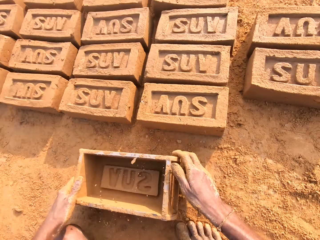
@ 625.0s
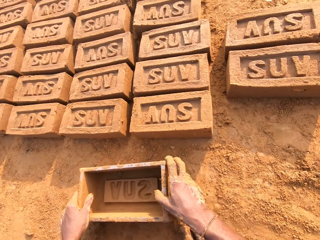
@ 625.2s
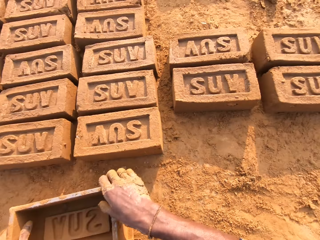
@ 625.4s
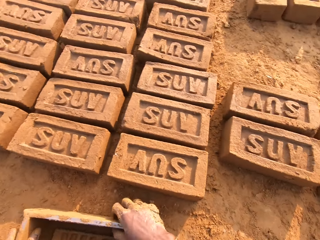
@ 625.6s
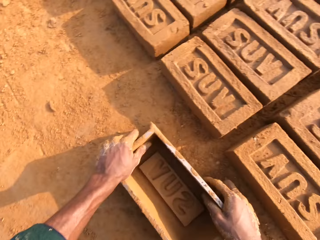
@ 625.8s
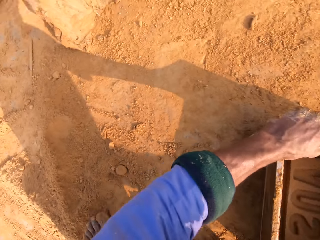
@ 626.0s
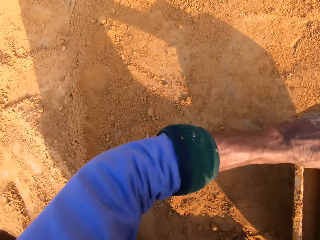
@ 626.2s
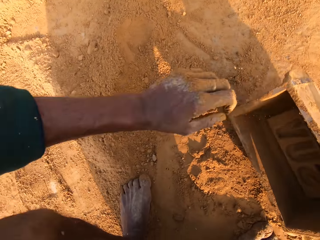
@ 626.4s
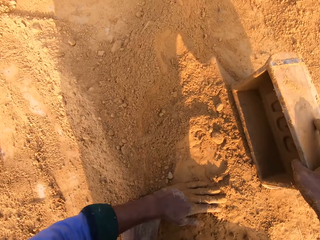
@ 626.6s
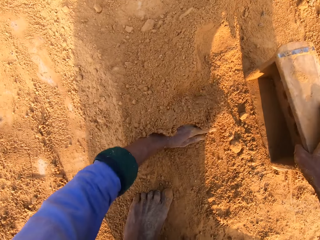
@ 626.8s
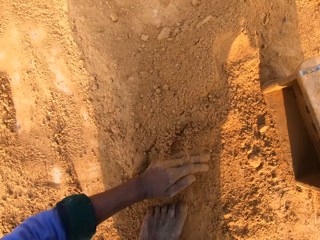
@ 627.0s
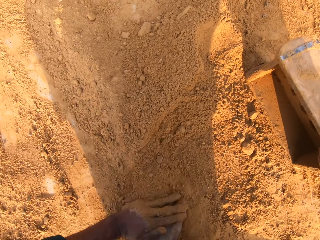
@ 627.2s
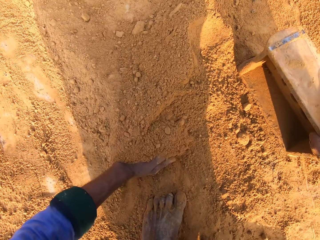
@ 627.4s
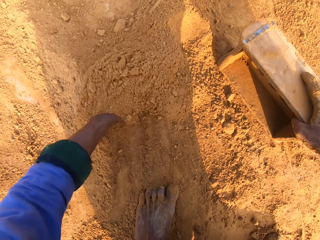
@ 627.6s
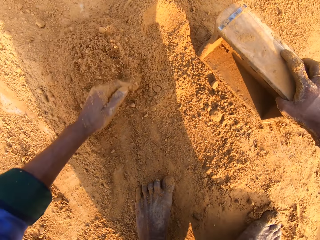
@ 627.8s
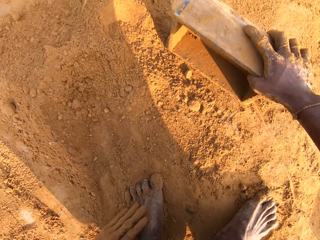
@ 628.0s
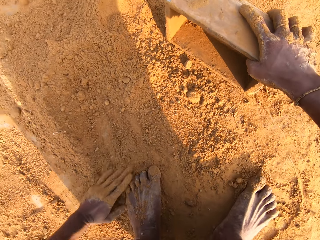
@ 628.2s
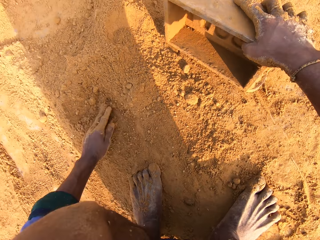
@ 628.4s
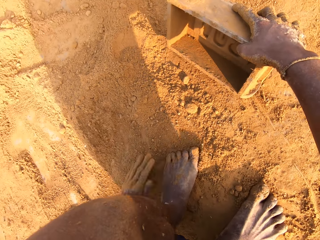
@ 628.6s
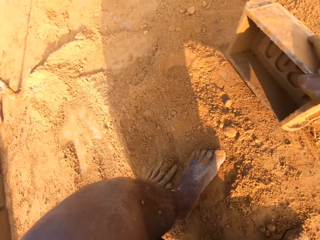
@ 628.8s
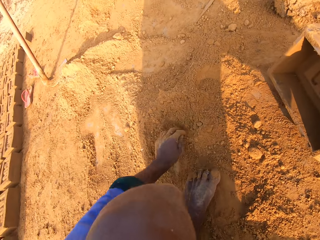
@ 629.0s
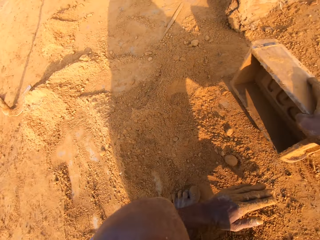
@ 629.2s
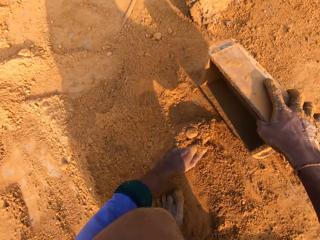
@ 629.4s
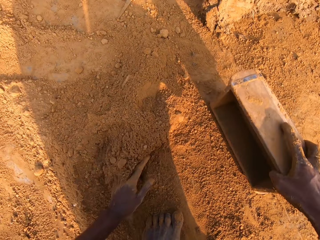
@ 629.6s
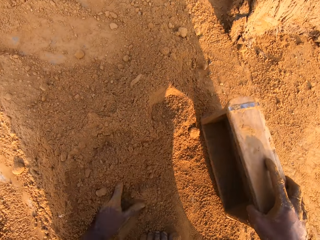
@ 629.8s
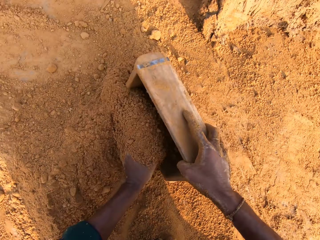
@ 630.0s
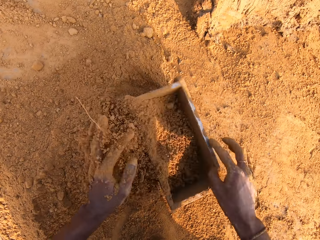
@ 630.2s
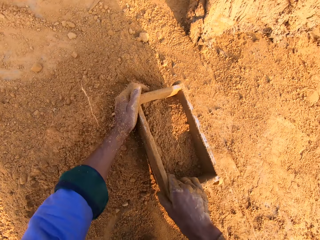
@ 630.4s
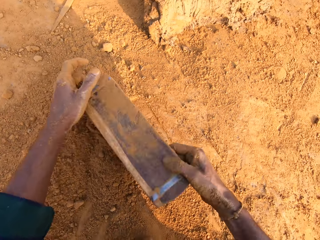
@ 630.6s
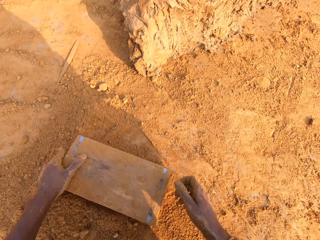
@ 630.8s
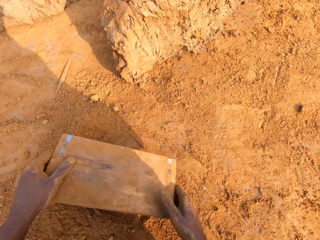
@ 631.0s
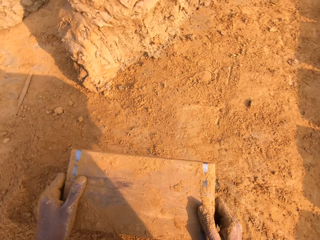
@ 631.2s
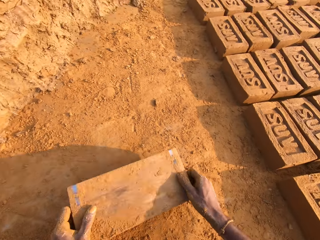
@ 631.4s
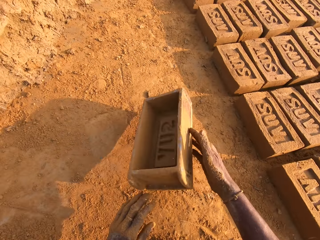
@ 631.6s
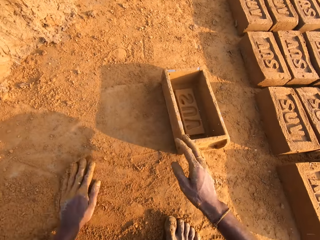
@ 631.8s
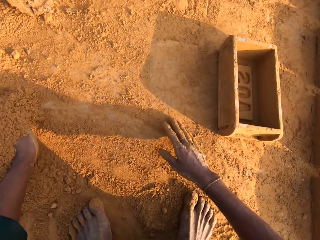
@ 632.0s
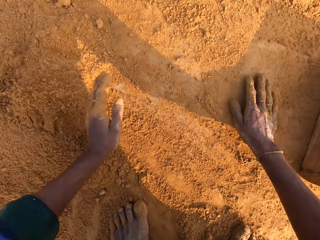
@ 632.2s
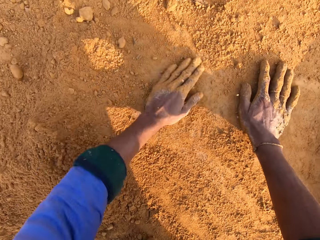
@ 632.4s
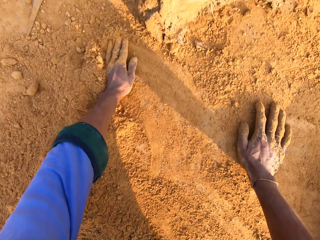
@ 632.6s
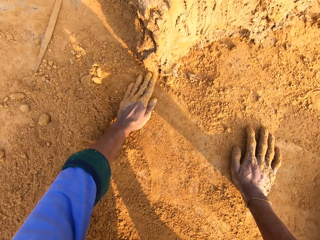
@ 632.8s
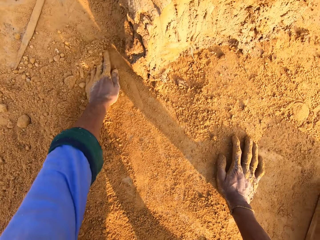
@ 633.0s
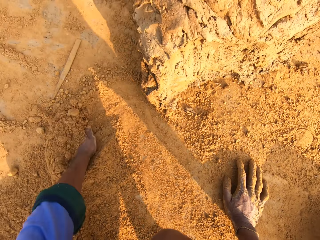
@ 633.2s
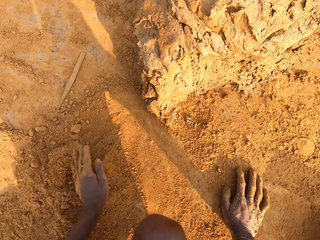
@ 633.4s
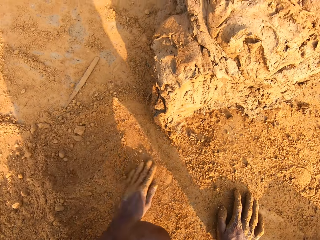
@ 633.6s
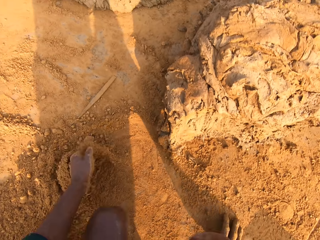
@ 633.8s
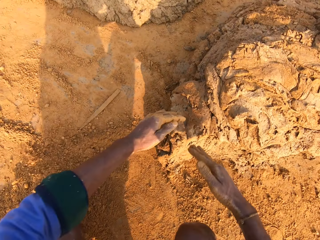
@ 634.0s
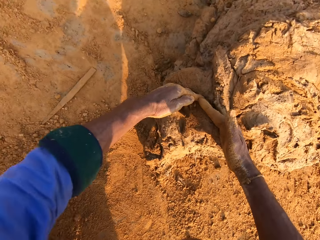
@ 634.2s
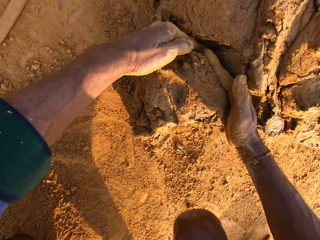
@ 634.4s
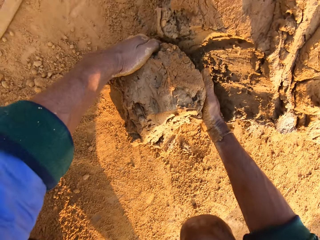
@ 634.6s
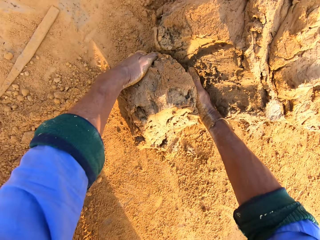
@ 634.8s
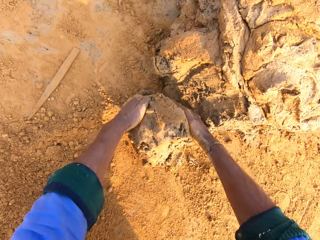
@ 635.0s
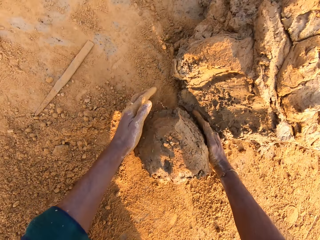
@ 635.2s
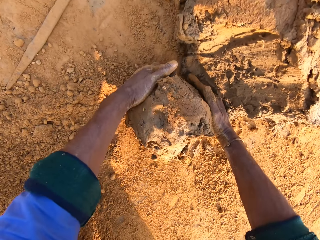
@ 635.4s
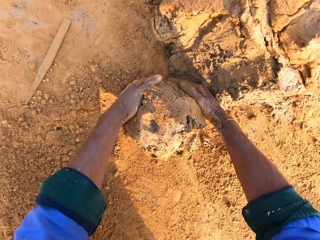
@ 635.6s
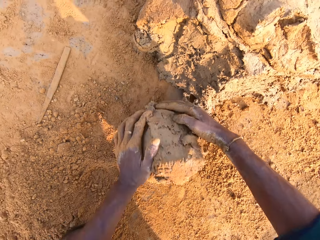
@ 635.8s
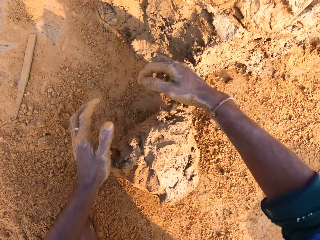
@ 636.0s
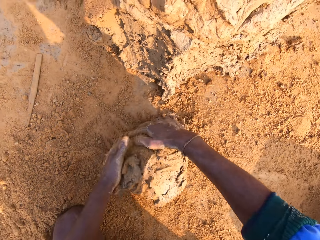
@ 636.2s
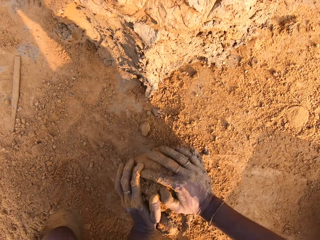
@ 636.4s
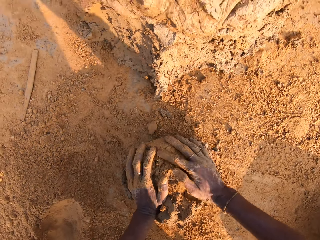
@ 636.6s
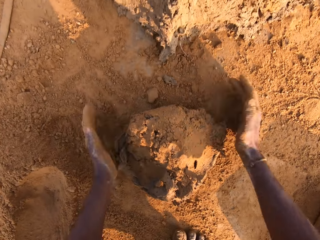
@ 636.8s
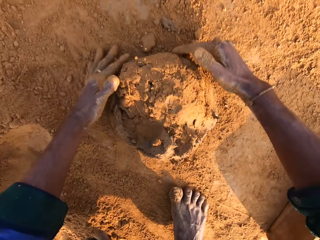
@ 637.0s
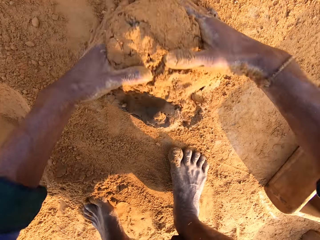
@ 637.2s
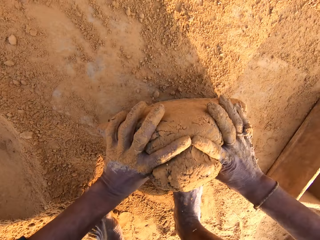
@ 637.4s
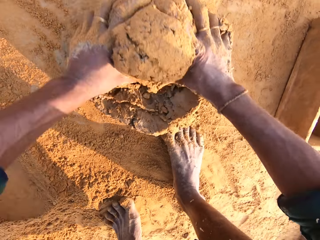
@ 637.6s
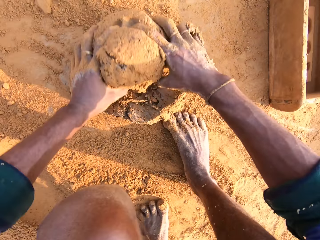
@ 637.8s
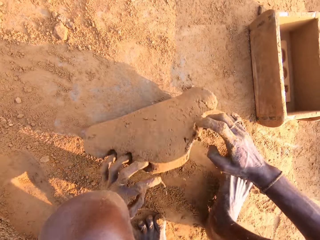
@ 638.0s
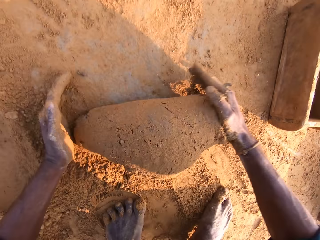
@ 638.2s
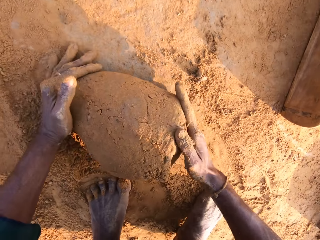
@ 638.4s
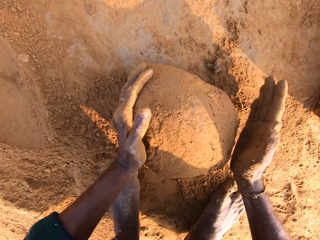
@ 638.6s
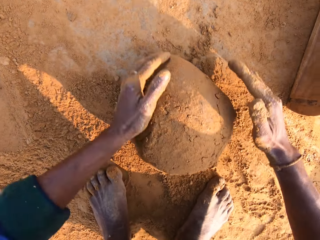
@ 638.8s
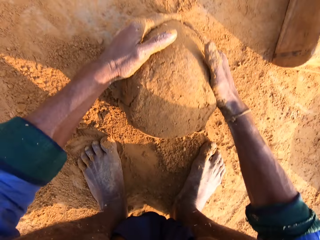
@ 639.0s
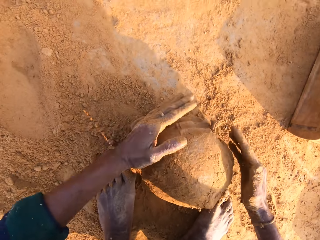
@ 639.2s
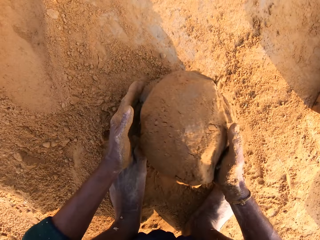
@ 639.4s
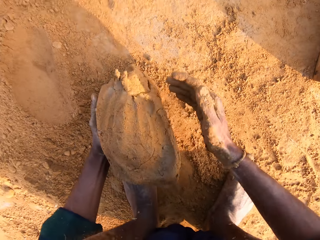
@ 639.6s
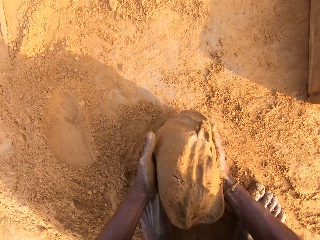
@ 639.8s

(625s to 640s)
The camera wearer rubs hands in the soil. They put sand inside the brick mold and pour it on the ground. They rub a hand in the soil. They slice the clay with both hands. They scoop the clay with both hands. They mold the clay with both hands on the ground.

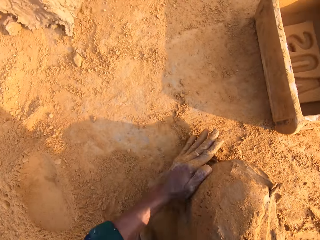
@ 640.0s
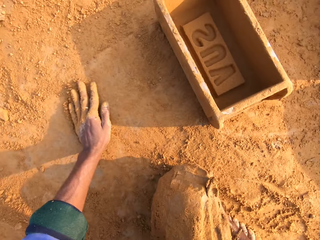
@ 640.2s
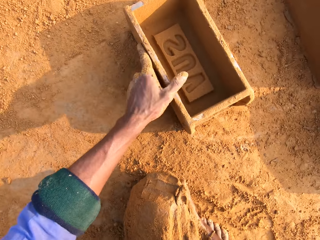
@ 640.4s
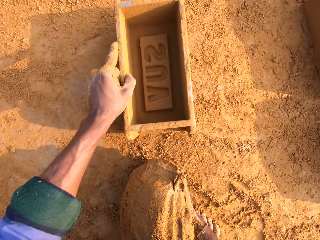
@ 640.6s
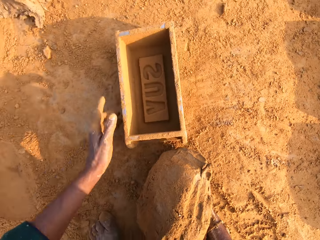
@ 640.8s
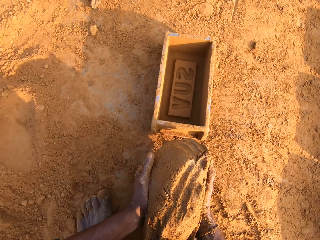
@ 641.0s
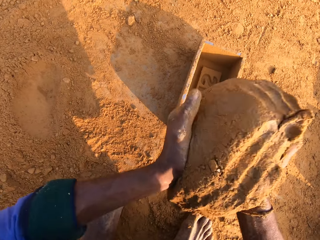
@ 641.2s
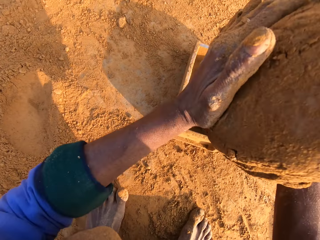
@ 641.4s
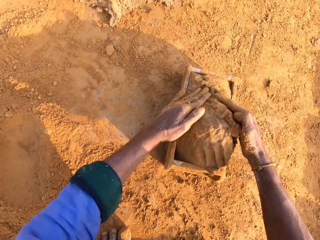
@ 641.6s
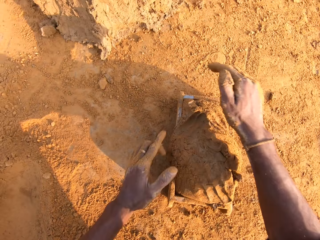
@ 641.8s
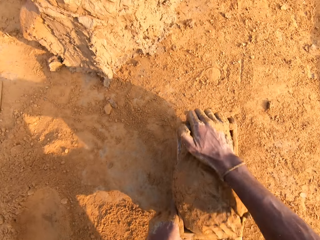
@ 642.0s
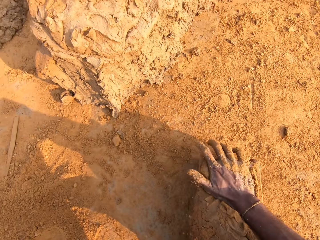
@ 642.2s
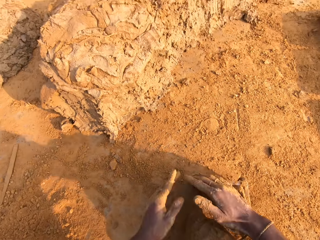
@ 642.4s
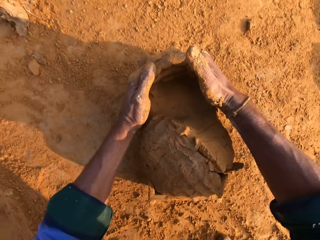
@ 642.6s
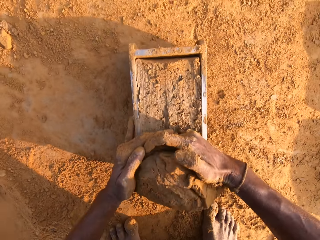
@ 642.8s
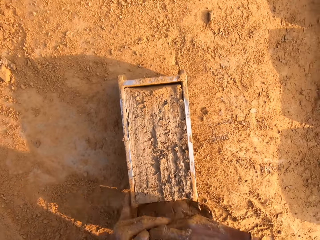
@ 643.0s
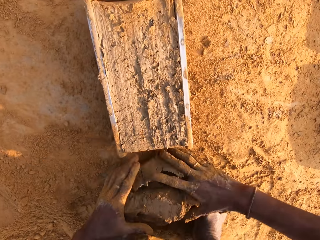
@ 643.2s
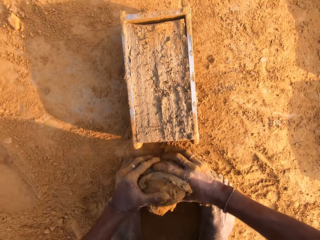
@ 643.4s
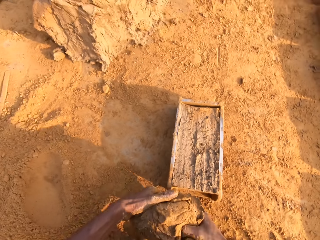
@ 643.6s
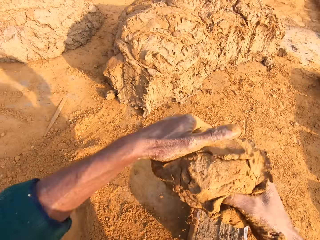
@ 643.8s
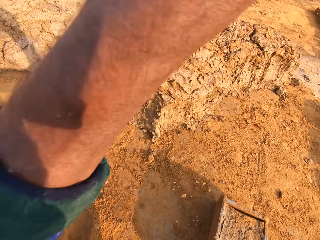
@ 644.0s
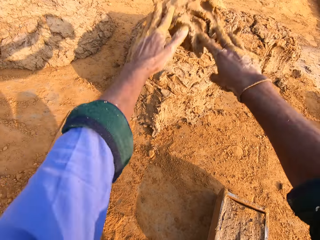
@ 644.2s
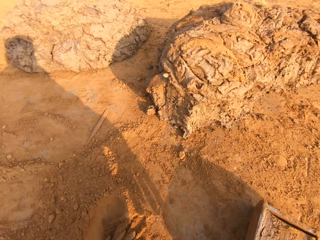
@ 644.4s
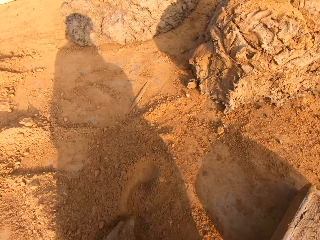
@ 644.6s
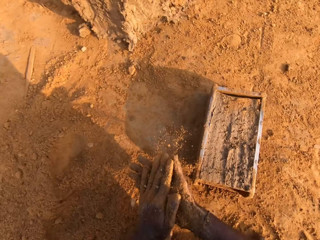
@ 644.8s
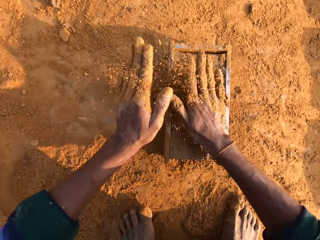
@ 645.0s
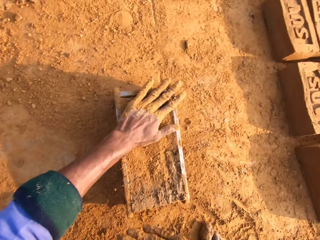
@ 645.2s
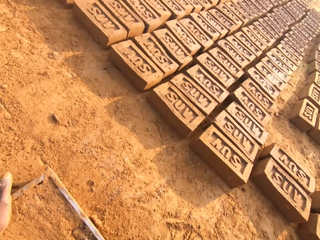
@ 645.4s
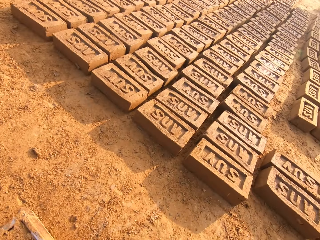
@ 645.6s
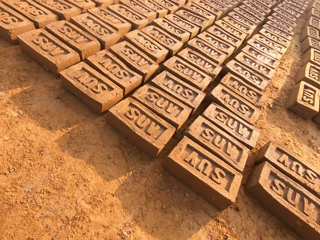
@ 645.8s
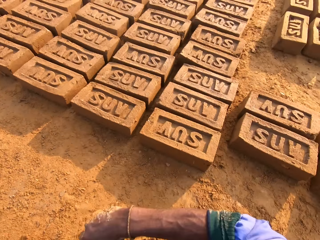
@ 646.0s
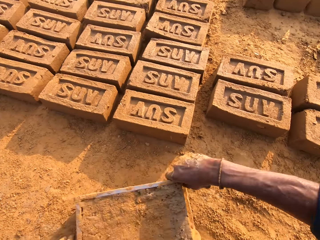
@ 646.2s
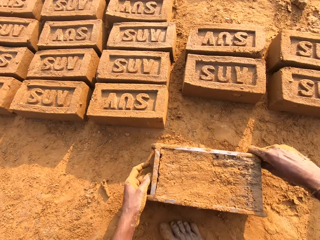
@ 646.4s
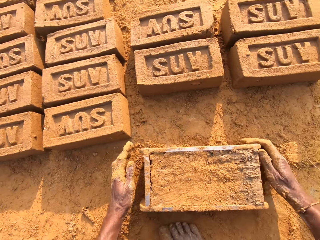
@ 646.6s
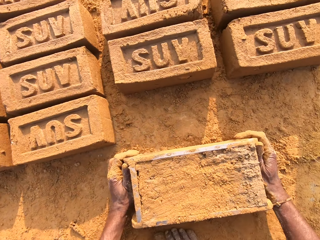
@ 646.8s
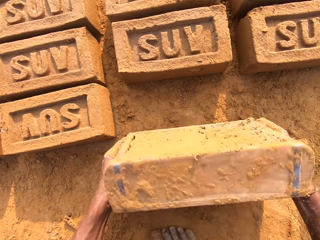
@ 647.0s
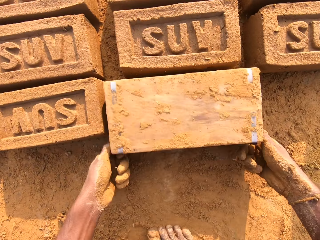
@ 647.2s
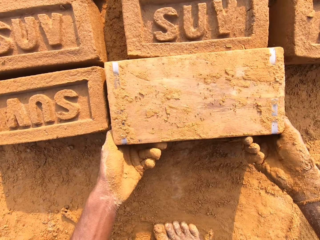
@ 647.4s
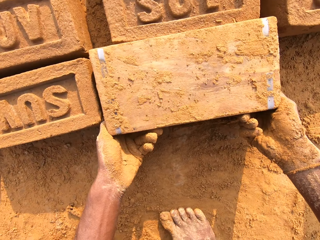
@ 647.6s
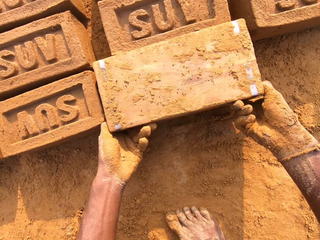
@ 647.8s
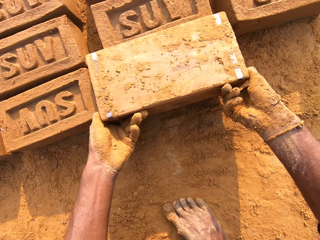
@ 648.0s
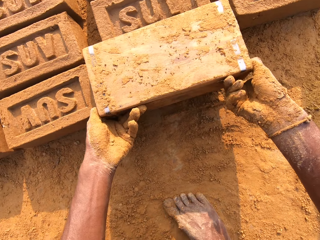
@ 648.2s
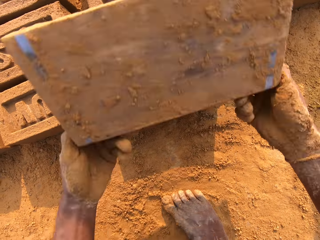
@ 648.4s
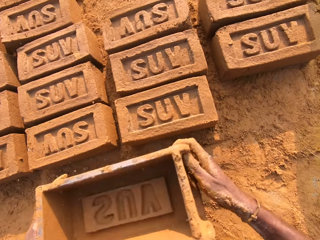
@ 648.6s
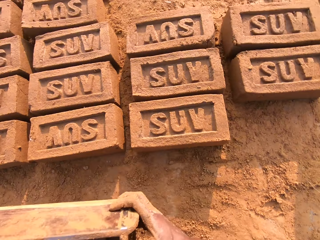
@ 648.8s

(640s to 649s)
The camera wearer moves the brick box closer to them. They throw clay in the brick box. They remove the clay from the brick box. They return the remaining clay on the other clay. They throw the small clay on the bigger clay. They sprinkle soil on the clay in the brick box. They flip over the brick box.
